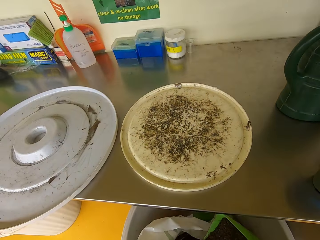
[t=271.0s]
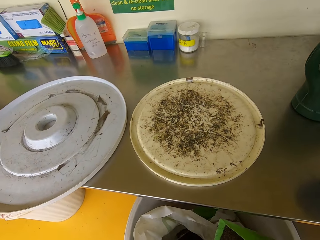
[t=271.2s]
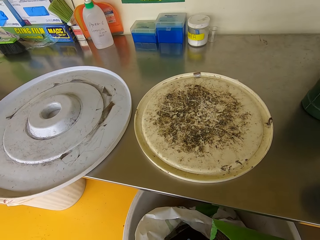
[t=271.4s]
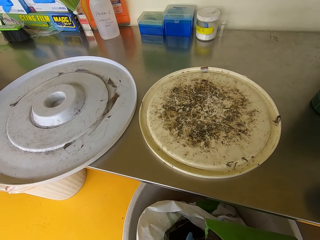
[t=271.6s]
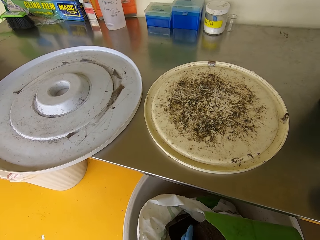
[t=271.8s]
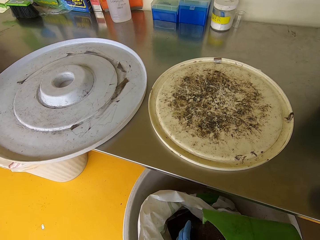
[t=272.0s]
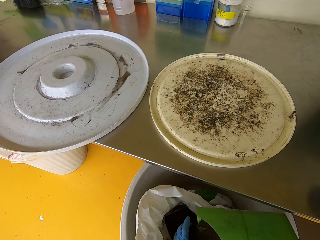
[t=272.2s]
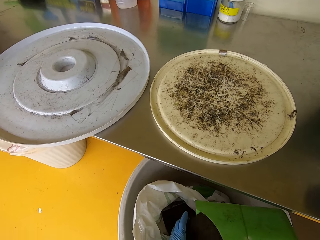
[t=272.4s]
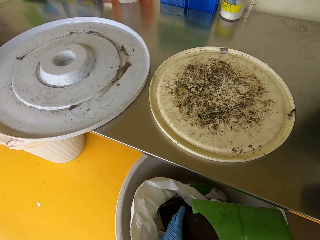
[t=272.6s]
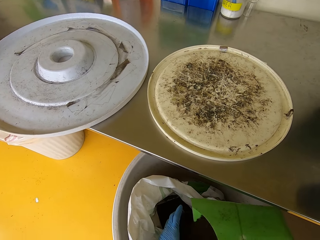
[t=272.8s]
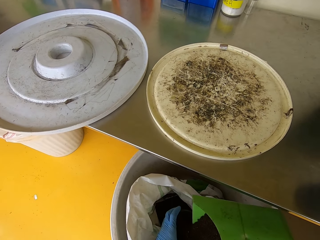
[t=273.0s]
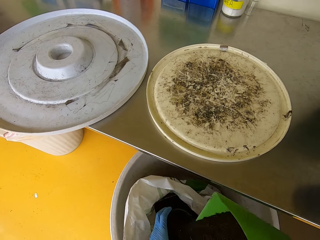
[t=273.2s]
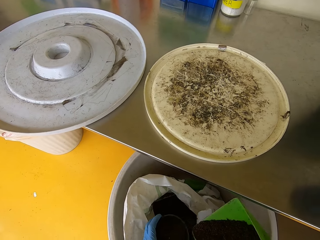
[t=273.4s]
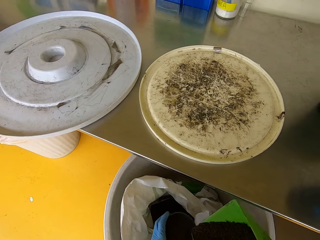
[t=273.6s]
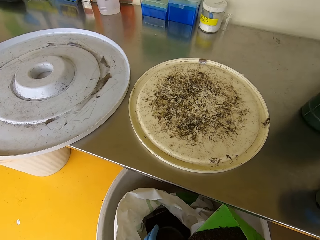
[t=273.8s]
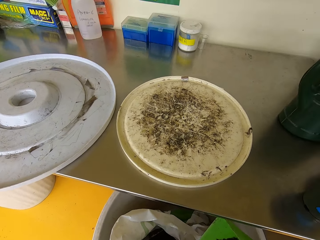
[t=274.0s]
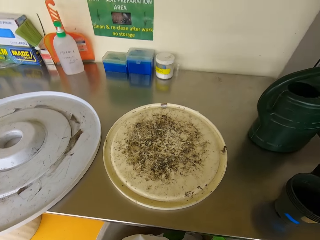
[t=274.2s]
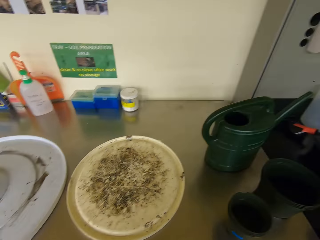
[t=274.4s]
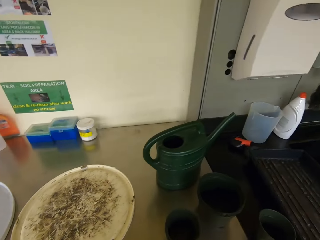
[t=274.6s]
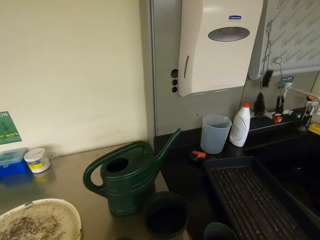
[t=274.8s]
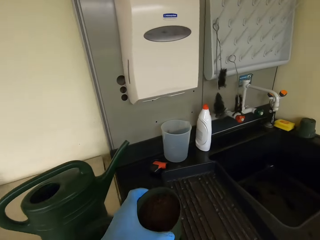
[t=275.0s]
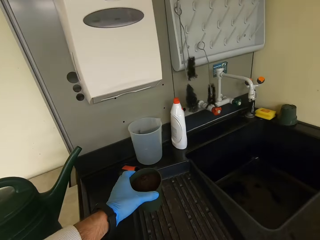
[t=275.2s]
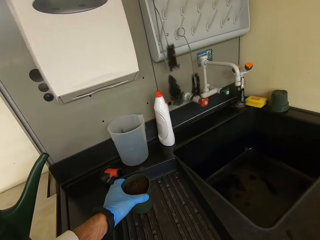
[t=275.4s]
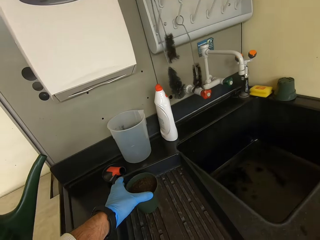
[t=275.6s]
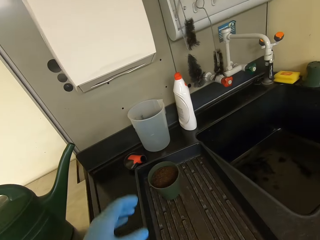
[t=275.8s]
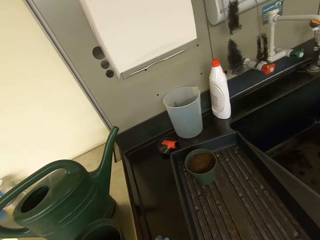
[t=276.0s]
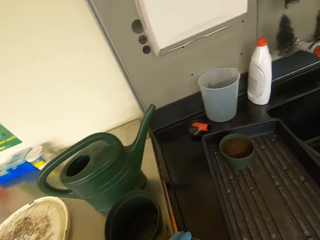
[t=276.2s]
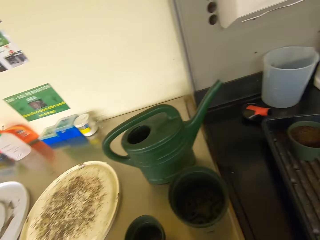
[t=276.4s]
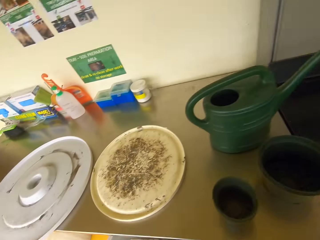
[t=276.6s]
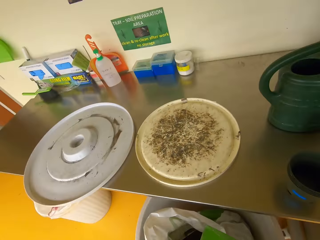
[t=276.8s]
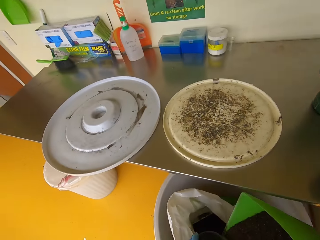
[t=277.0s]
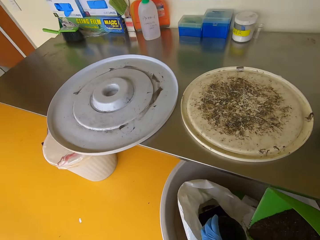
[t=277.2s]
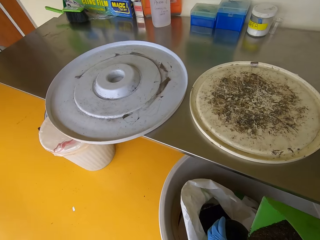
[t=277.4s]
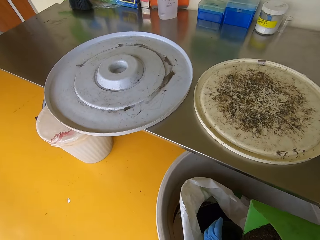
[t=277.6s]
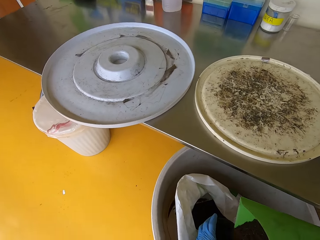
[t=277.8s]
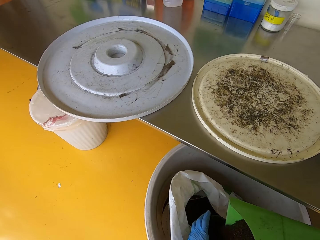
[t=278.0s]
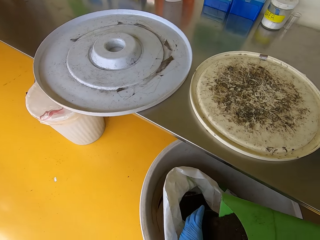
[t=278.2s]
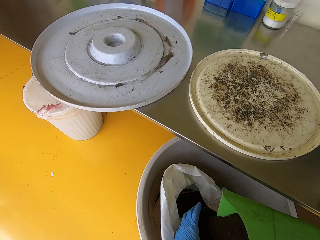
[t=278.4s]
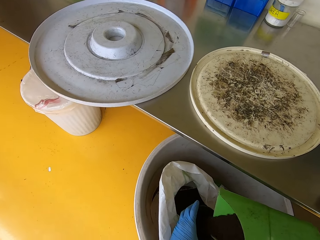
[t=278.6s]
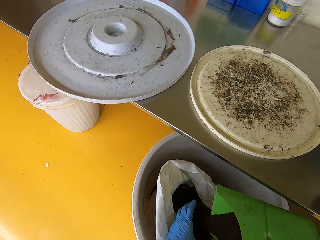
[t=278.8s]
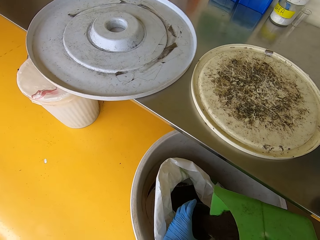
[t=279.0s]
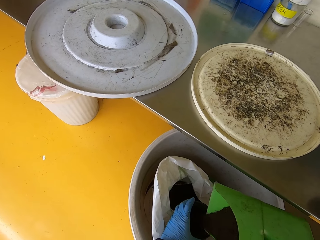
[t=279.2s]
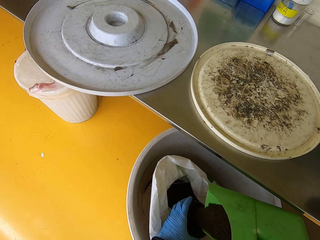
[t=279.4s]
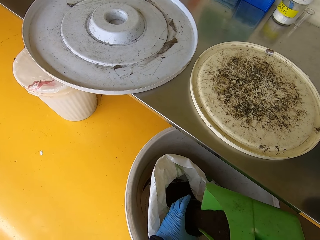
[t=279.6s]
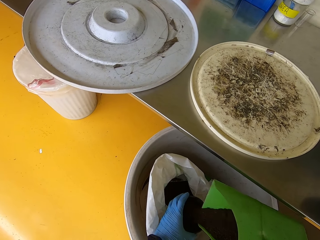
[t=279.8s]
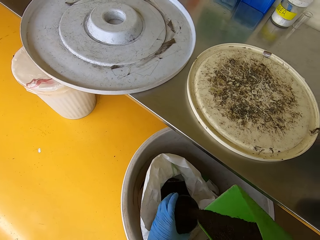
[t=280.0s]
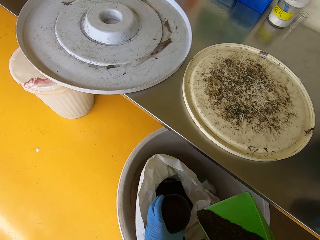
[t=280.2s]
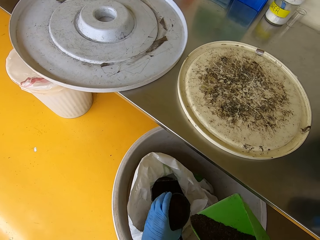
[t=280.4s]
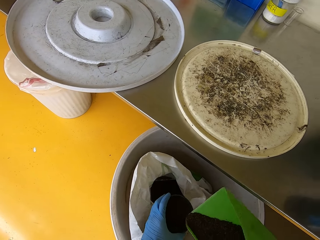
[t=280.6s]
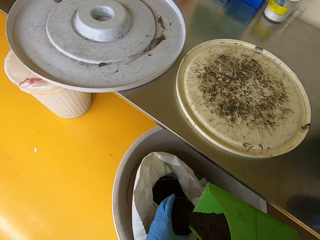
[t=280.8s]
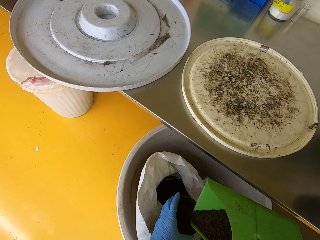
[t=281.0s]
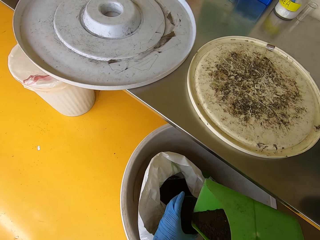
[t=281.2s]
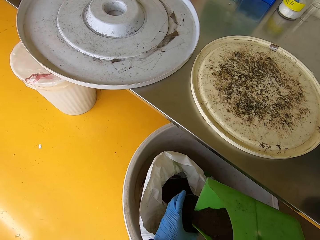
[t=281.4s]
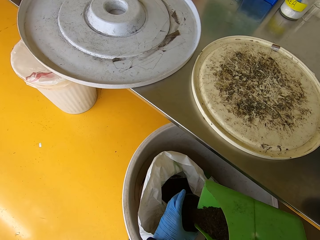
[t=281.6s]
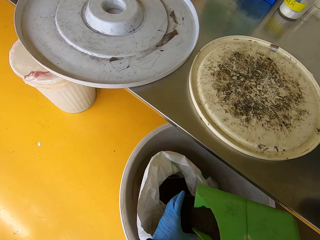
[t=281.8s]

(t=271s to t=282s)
The camera wearer scoops soil. They pour soil into a plastic pot. They place the plastic pot on a plastic tray. They pour soil into the plastic pot.

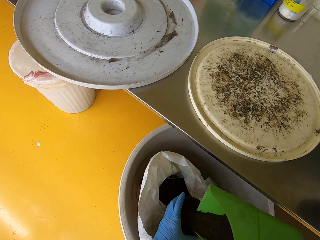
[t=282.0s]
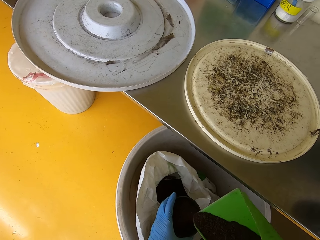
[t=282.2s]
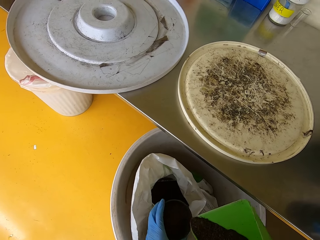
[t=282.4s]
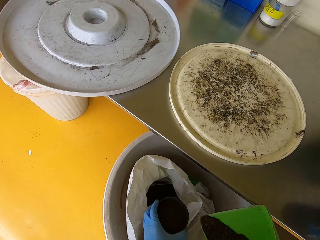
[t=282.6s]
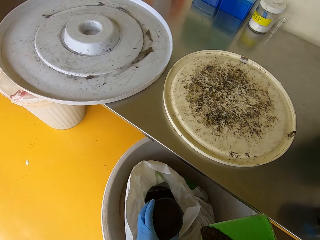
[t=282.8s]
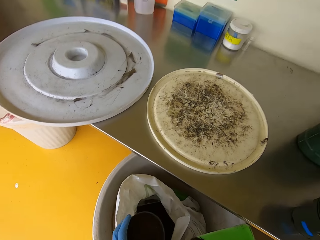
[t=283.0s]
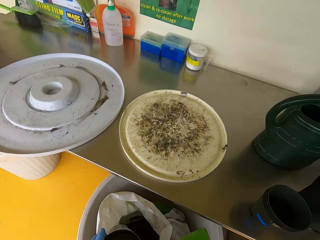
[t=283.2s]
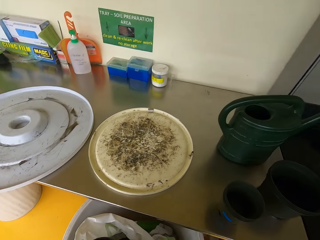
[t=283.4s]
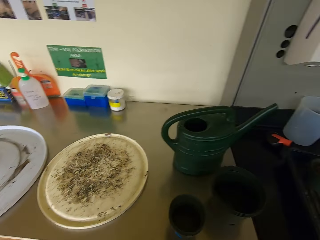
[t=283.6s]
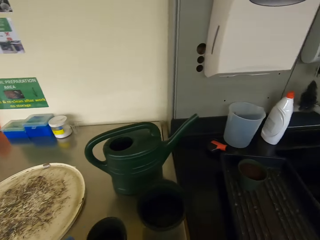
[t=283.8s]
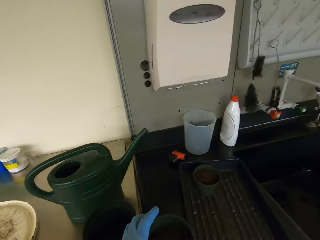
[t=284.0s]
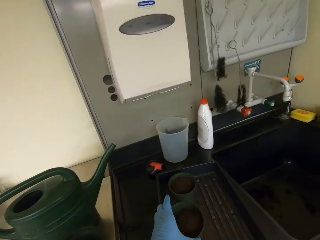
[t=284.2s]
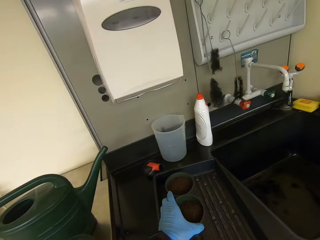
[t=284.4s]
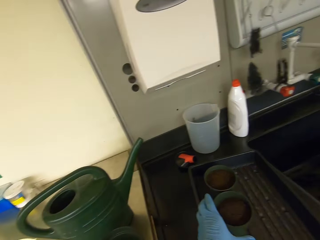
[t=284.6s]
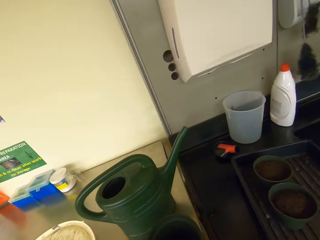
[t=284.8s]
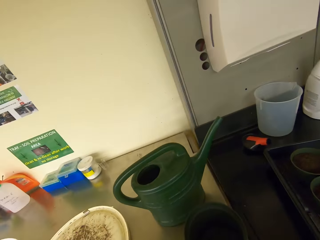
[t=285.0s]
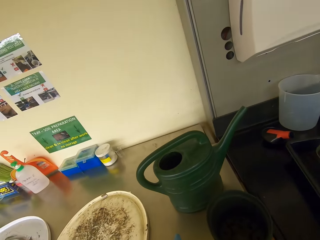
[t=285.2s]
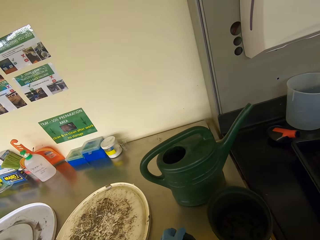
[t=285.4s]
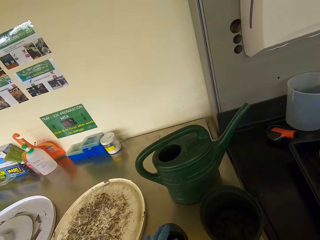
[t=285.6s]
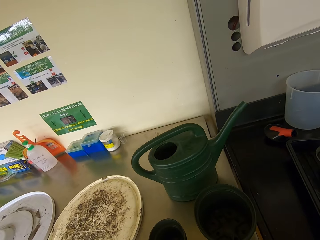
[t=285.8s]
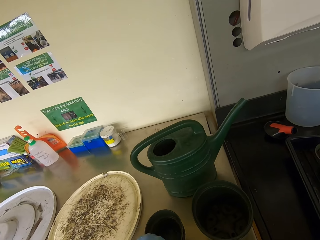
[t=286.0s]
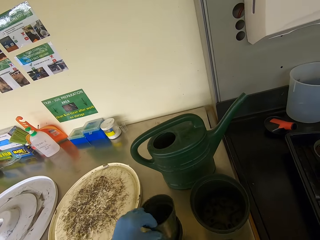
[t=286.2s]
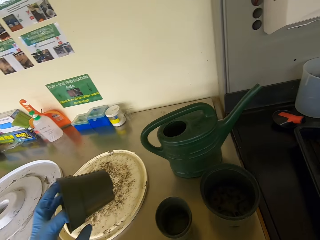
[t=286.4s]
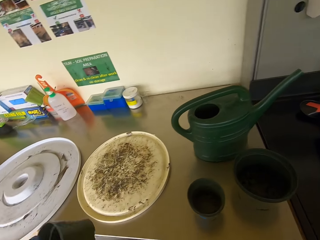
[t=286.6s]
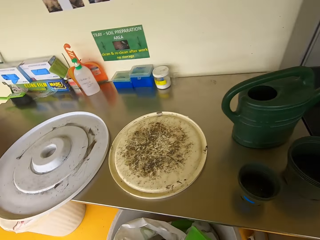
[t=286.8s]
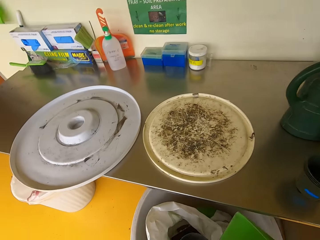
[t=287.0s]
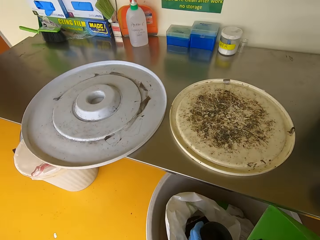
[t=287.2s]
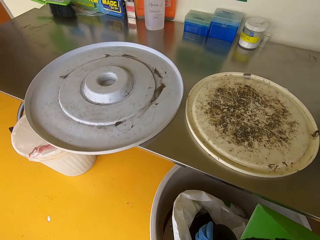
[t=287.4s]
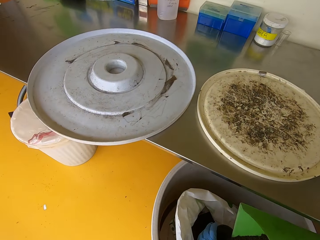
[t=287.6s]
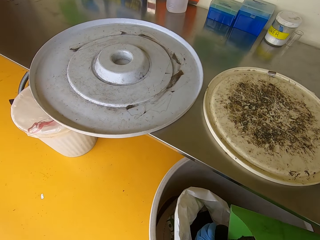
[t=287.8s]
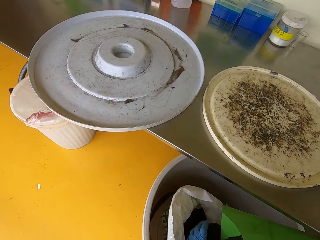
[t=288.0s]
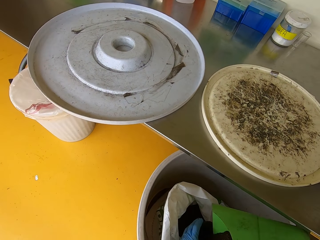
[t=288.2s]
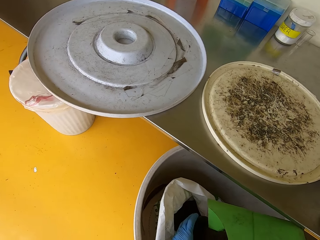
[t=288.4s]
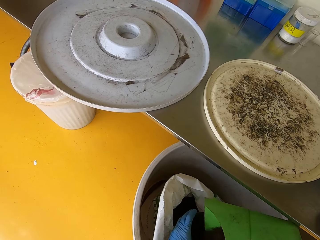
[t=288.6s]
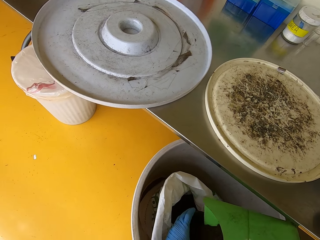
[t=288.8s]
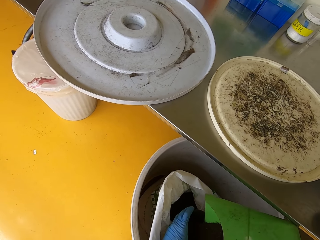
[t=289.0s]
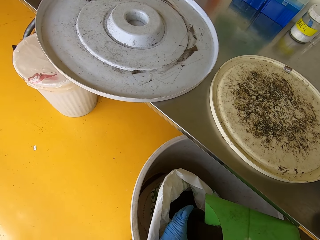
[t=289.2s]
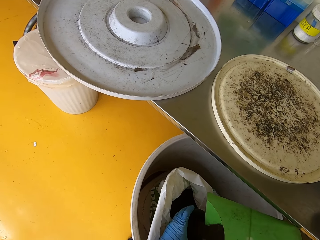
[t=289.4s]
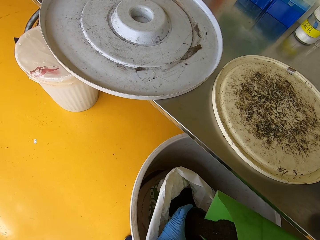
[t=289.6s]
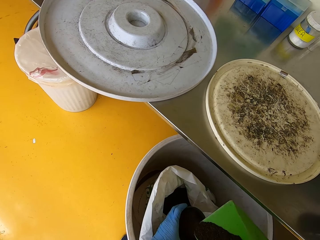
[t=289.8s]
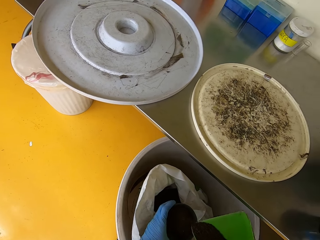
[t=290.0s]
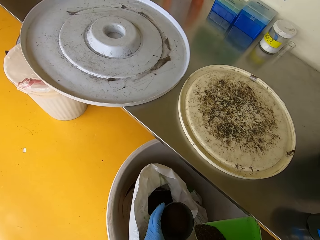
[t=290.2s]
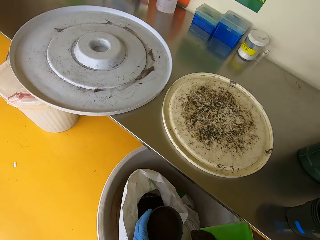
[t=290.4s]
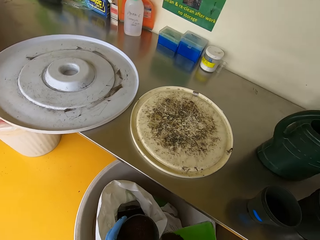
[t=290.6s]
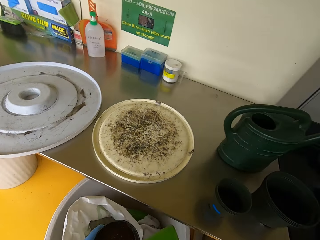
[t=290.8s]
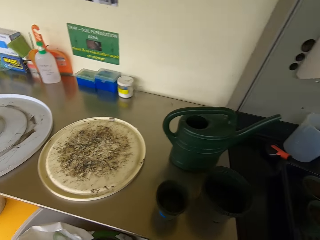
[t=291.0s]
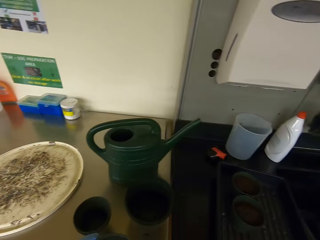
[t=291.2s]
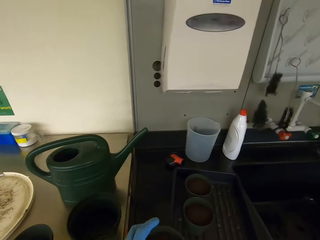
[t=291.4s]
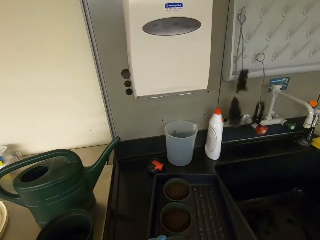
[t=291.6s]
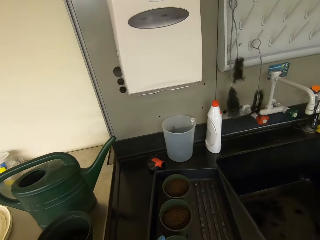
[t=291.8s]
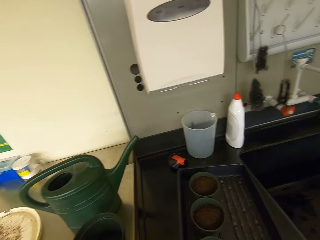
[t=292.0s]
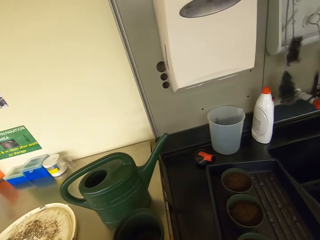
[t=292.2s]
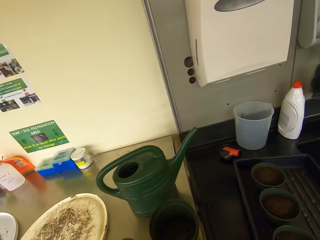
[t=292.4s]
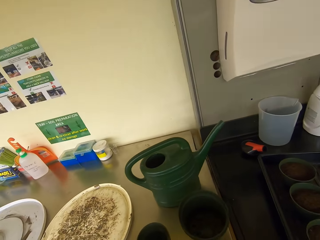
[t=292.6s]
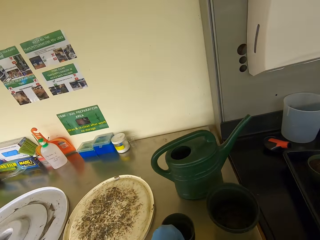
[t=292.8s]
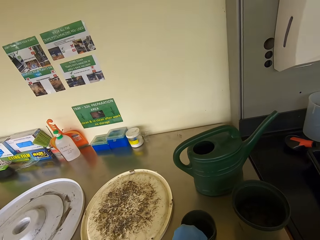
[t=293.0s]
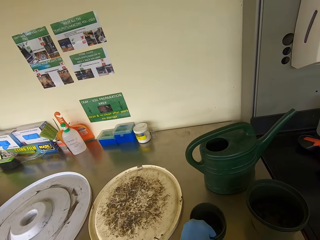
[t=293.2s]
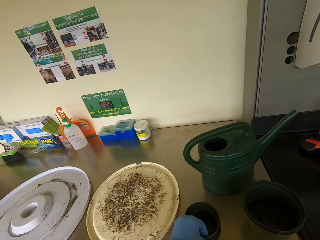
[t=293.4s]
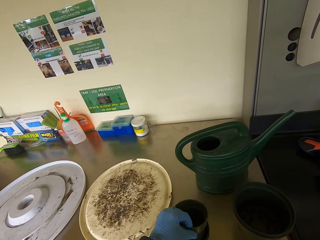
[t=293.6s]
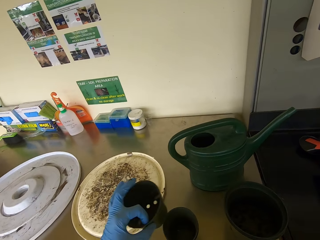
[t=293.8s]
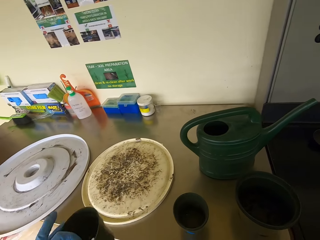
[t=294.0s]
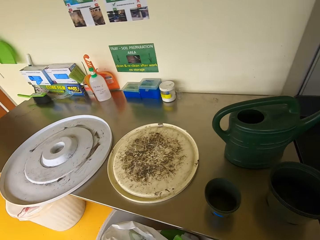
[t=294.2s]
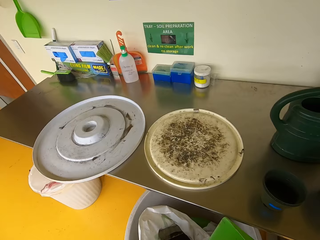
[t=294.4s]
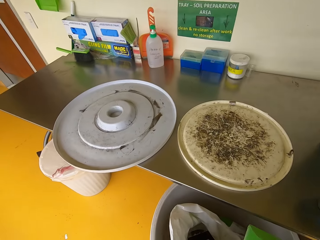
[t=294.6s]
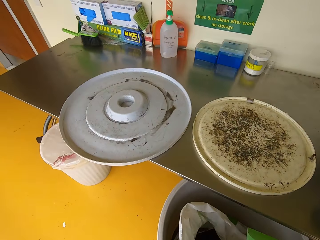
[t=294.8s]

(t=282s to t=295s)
The camera wearer places the plastic pot on the plastic tray. They pick up a plastic pot. They pour soil in the plastic pot. They place the plastic pot on the tray. They pick up a plastic pot.
